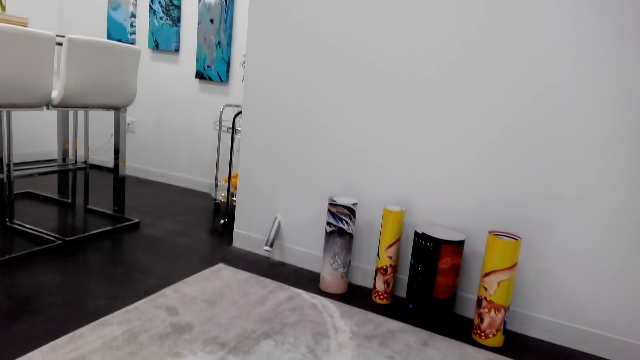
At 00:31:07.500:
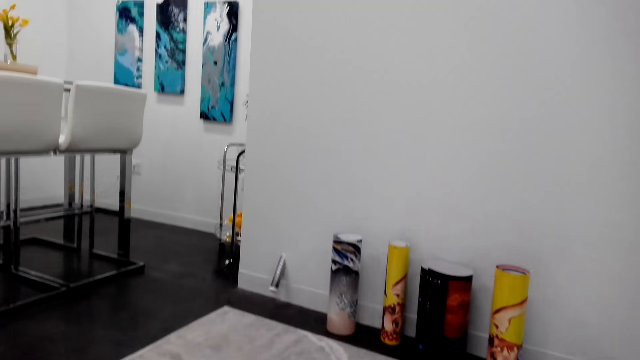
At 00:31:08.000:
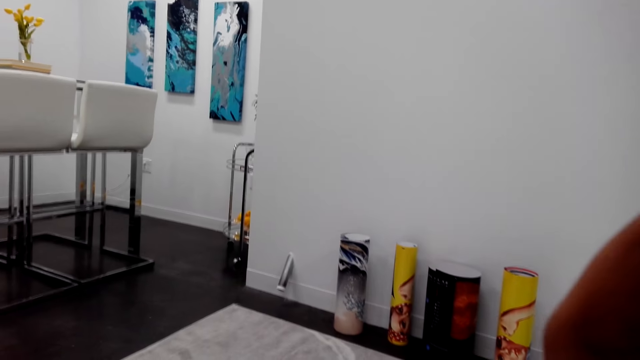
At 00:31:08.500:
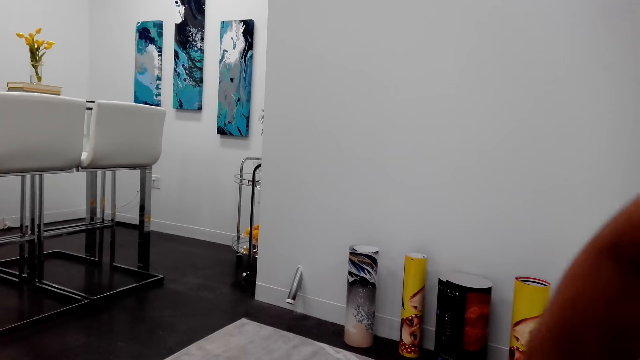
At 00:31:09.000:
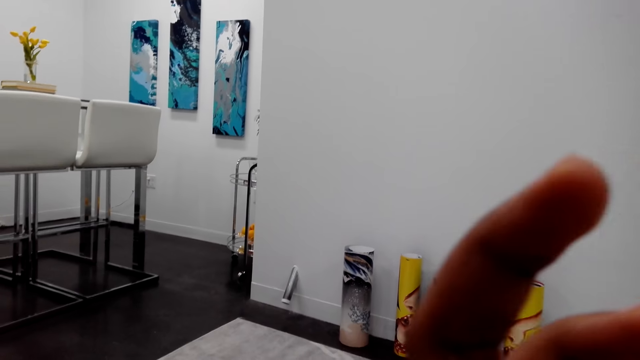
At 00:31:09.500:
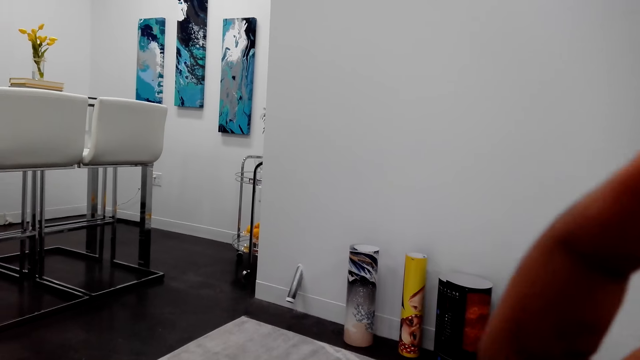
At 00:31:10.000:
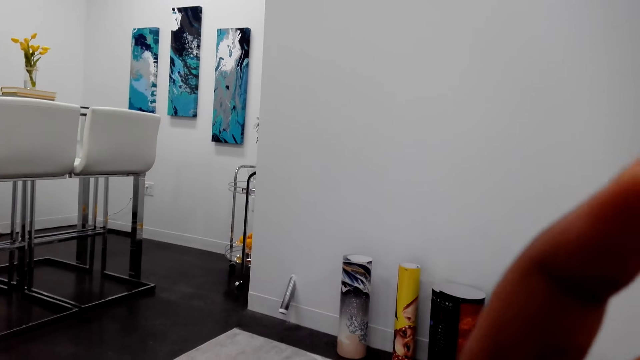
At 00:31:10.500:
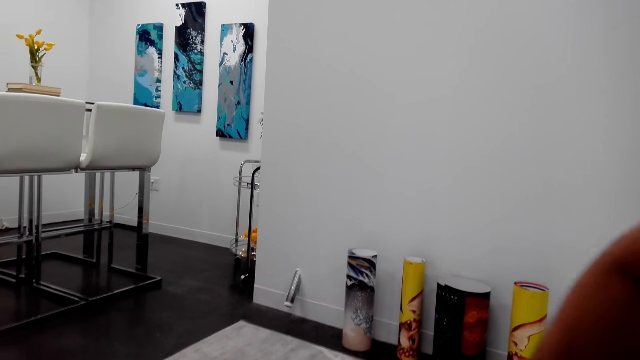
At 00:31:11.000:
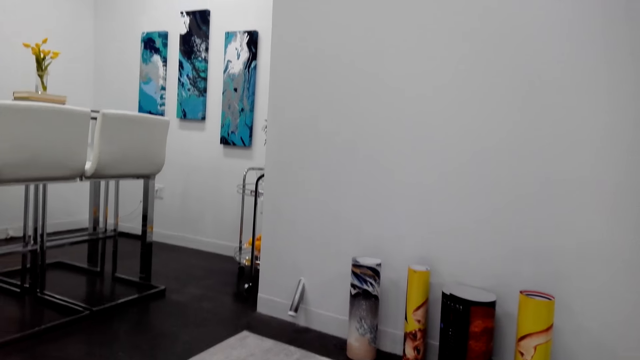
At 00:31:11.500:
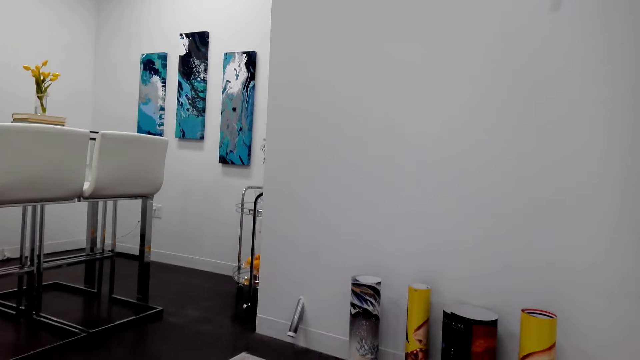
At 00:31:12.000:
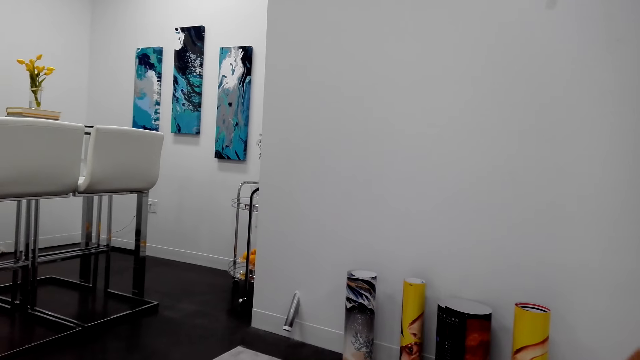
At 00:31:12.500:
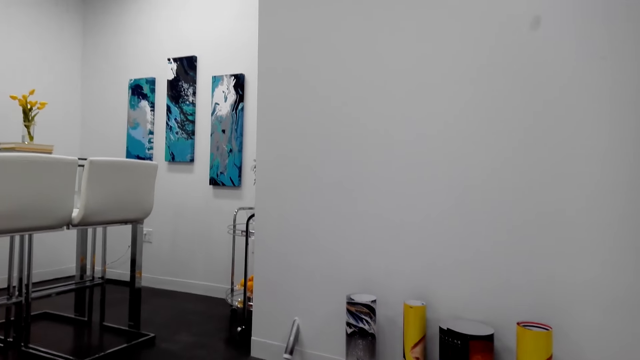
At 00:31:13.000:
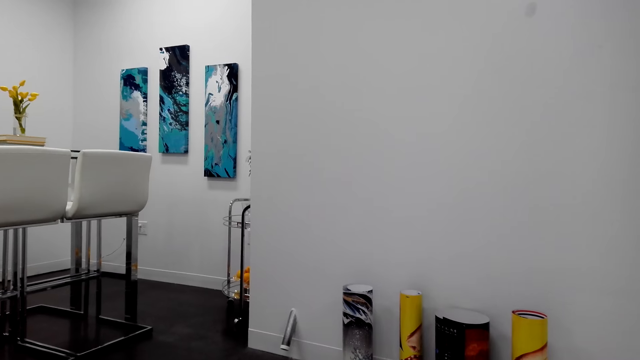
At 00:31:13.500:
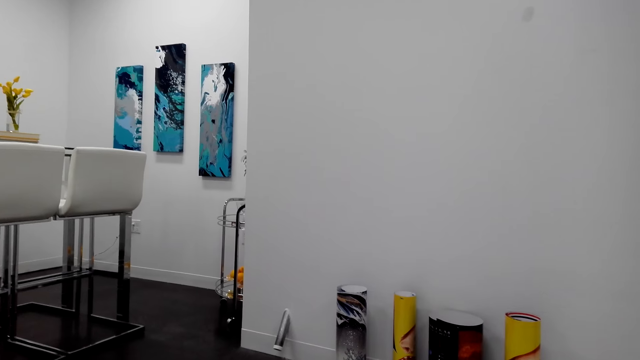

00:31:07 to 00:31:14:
The camera wearer raises a hand.

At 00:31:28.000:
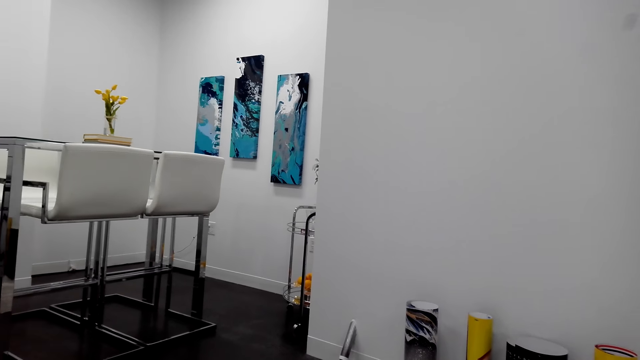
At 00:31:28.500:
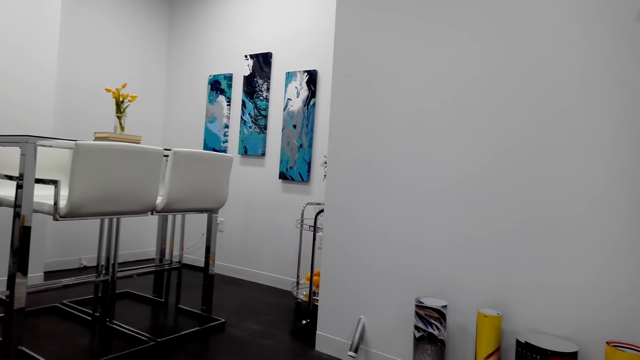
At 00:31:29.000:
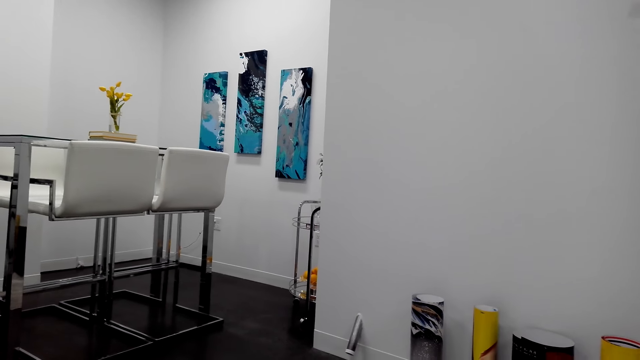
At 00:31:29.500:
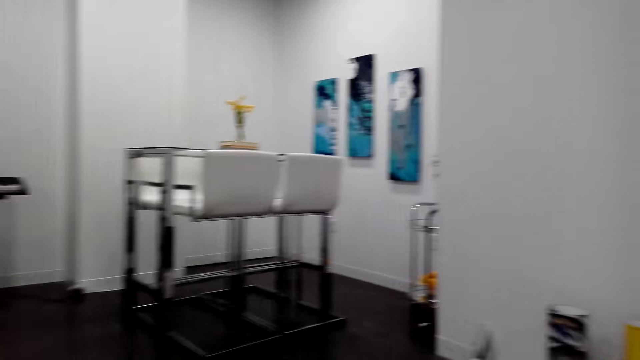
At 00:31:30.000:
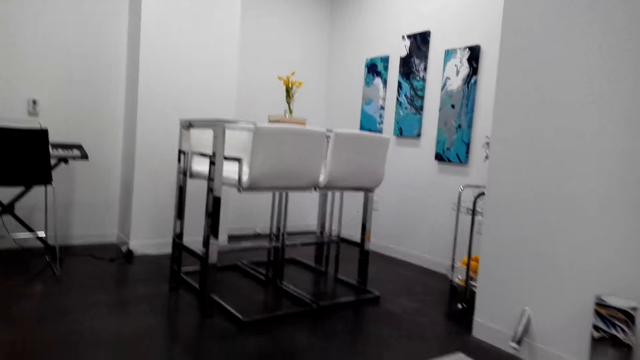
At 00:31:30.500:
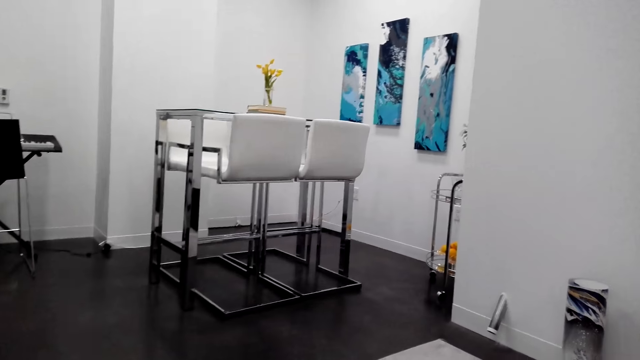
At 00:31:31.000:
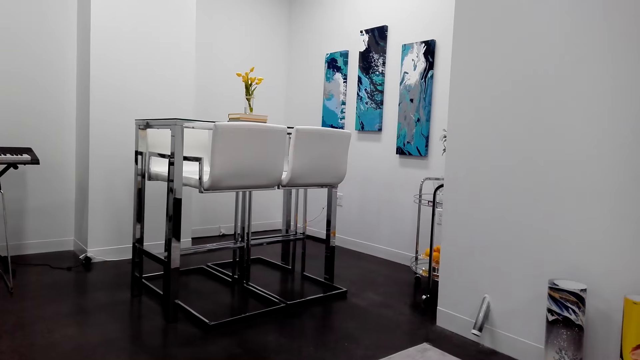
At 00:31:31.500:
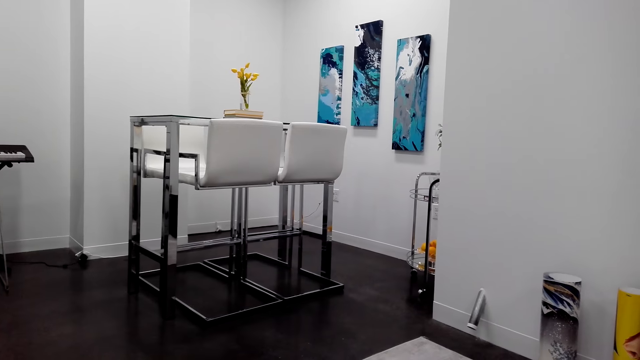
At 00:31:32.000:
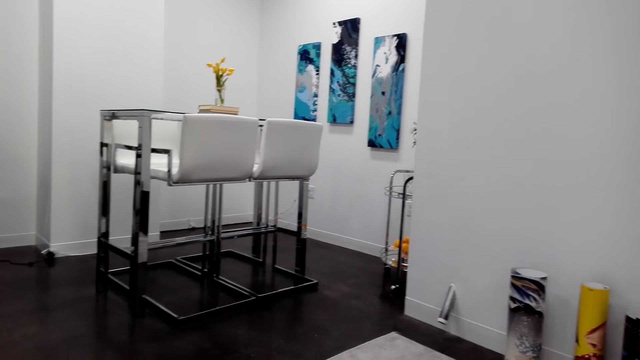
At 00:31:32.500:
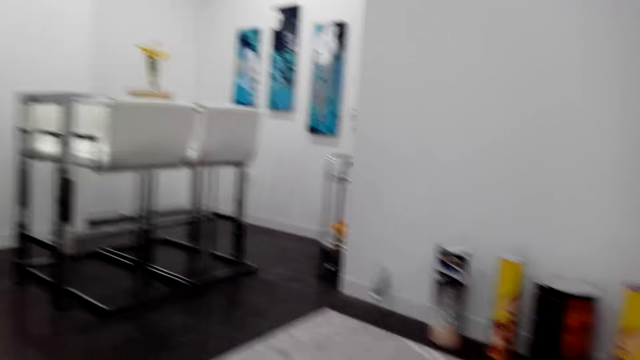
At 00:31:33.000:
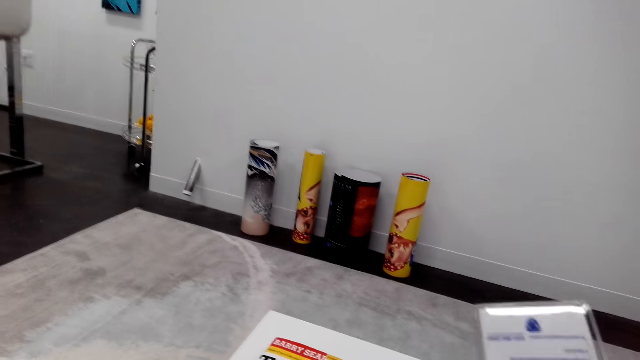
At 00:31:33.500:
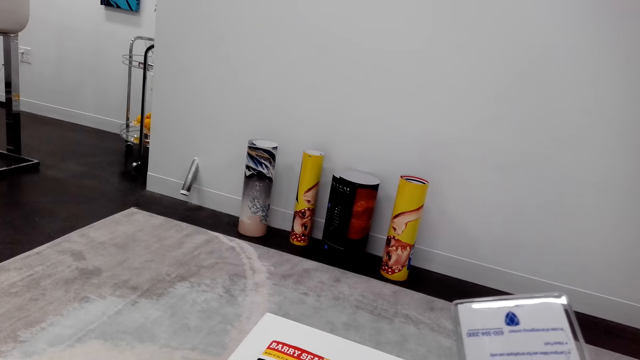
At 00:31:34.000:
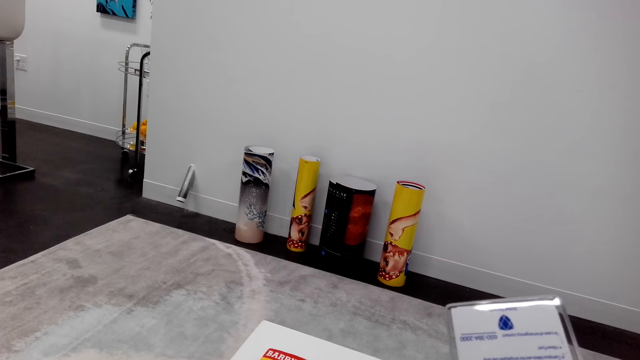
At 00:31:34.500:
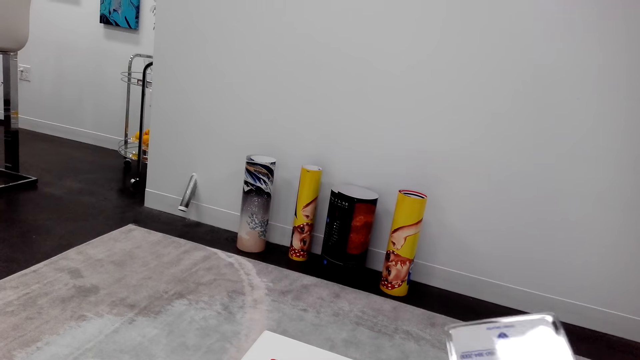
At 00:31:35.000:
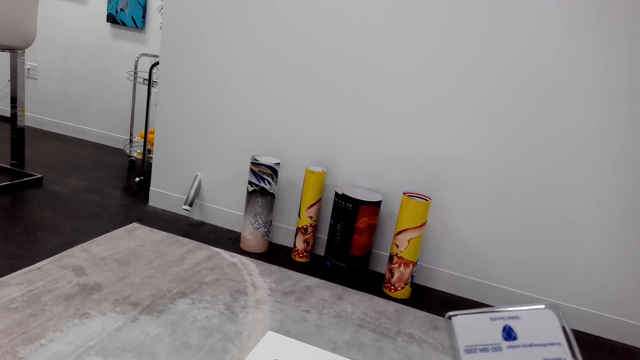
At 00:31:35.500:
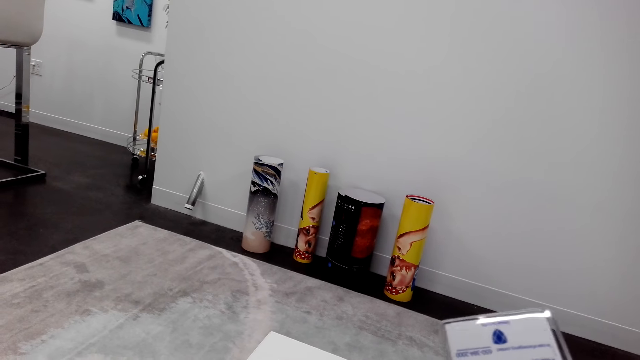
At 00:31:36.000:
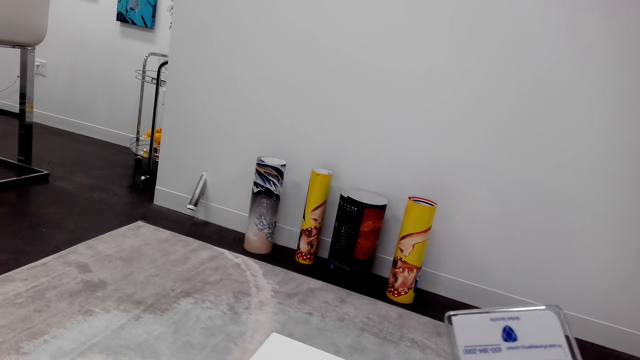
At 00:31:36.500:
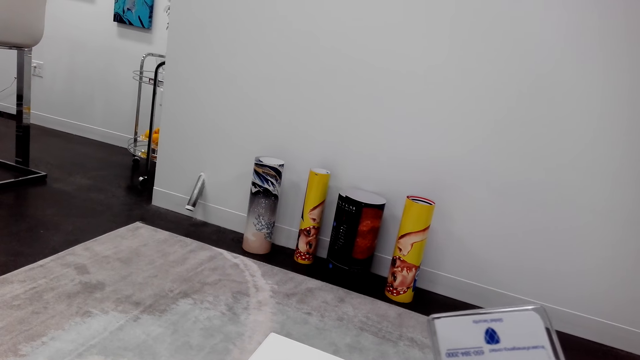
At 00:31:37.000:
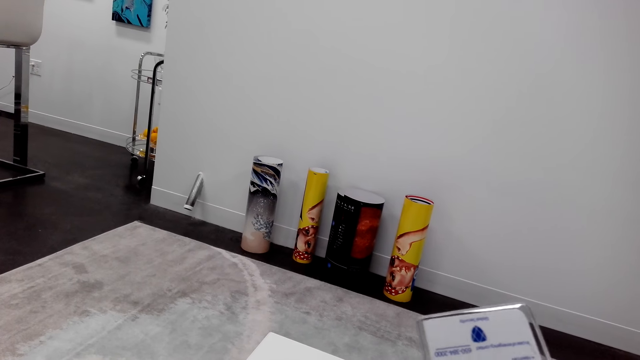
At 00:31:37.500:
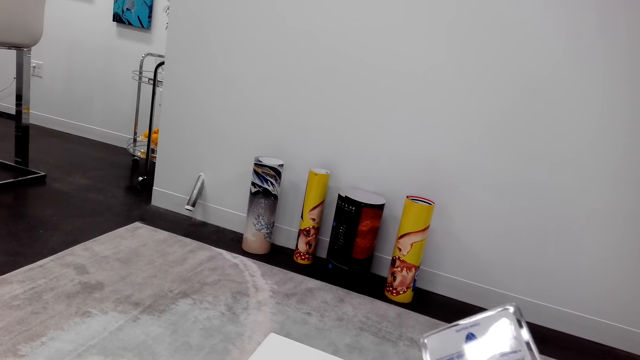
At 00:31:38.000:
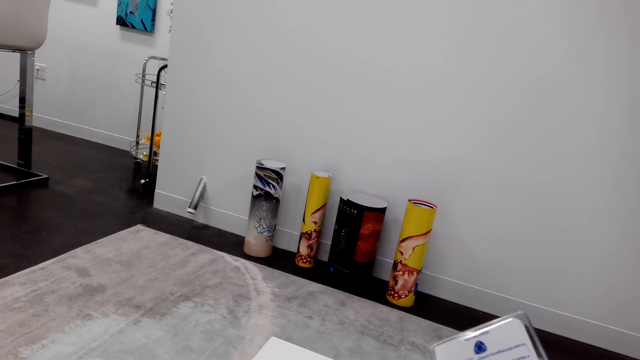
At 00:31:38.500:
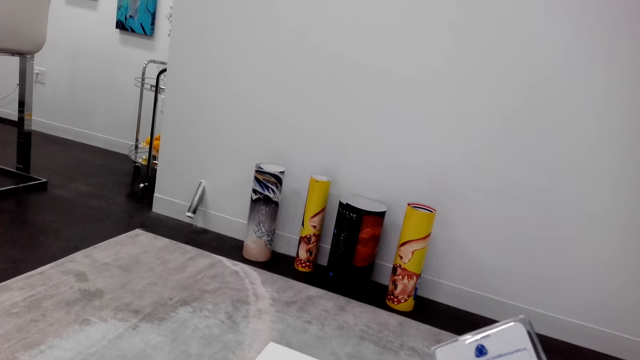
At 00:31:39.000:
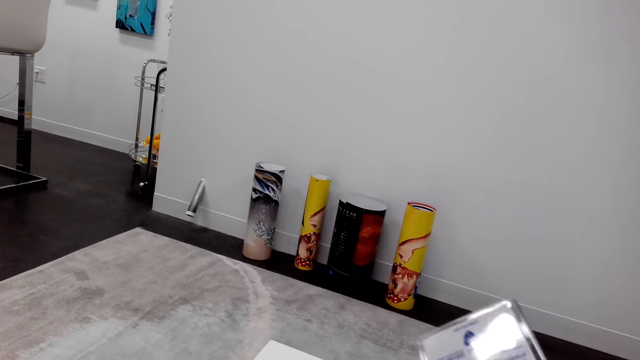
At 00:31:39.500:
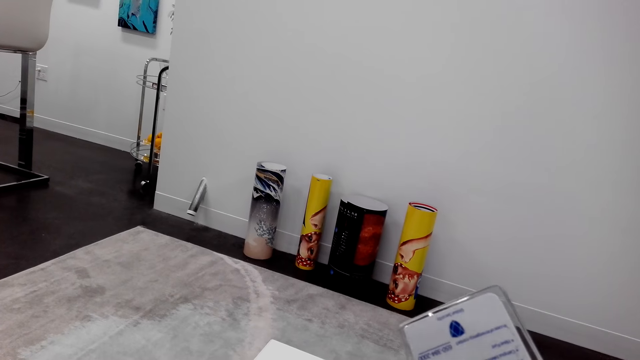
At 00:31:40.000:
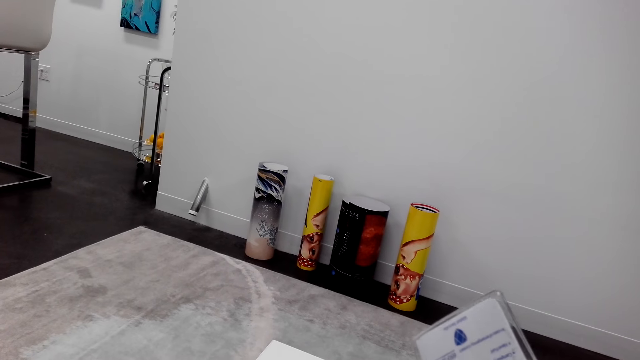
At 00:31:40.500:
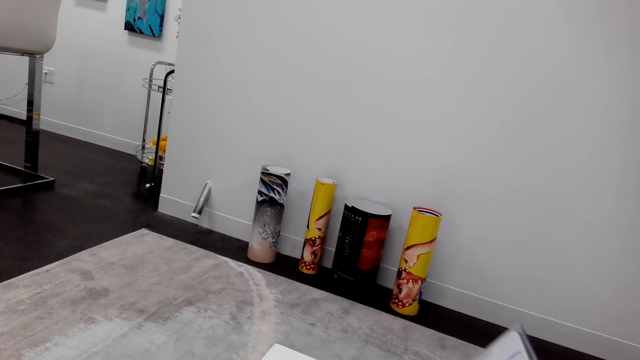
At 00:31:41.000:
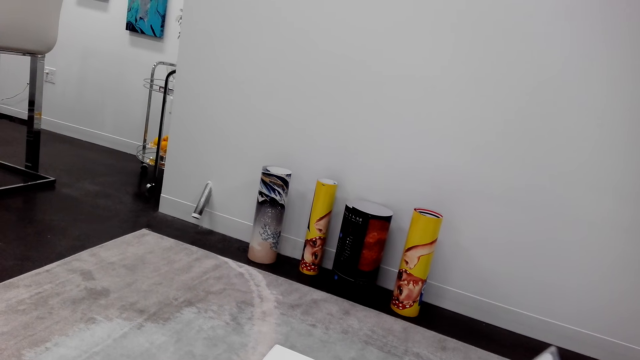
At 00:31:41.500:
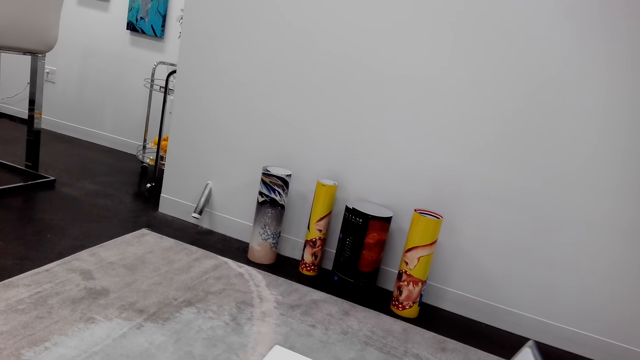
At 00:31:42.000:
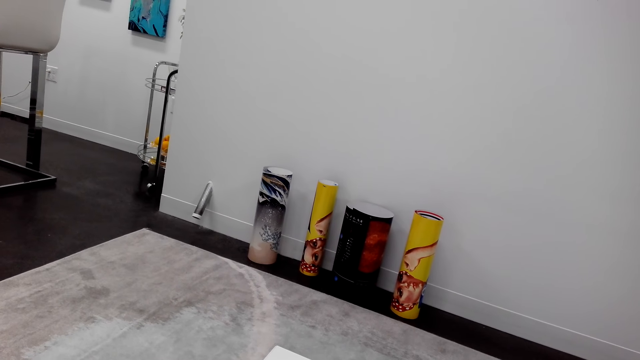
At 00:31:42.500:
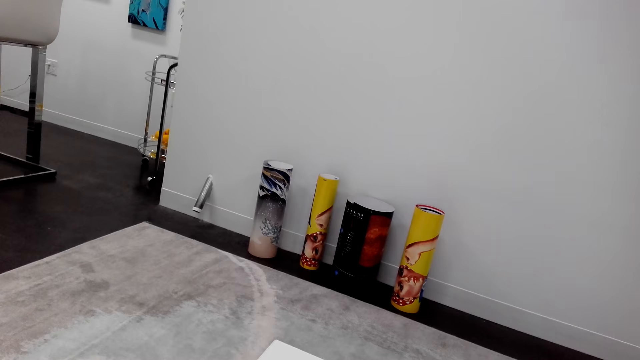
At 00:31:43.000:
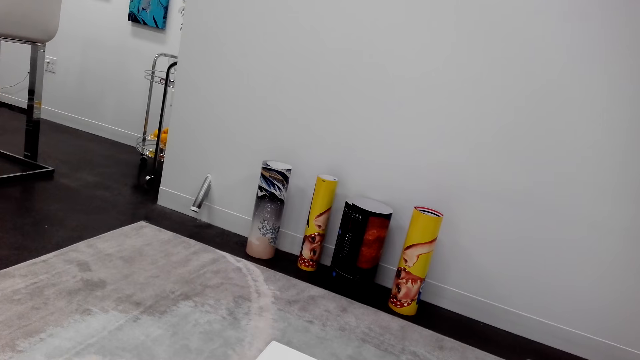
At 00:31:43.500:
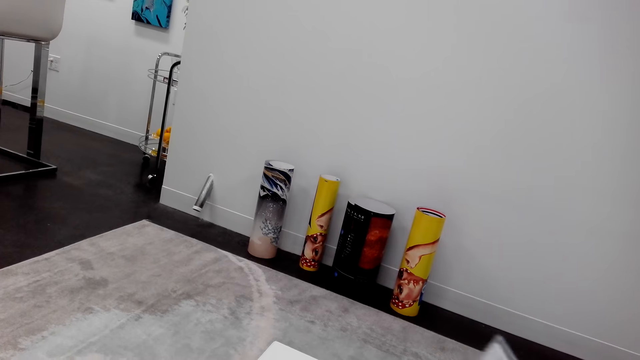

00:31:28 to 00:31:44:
The camera wearer looks around the room. They hold the paper. They hold the paper.
